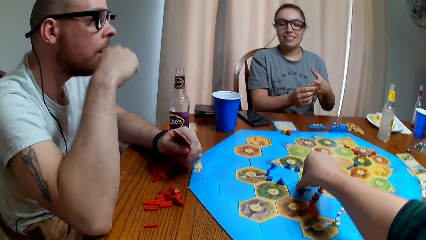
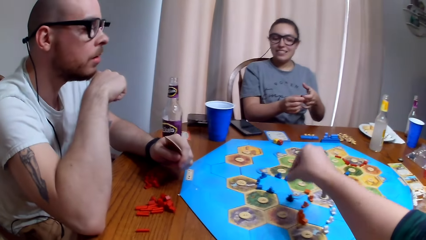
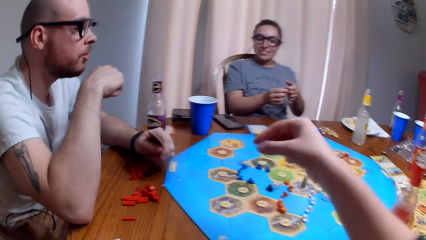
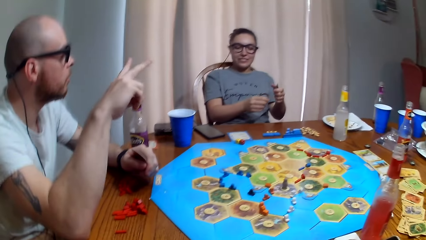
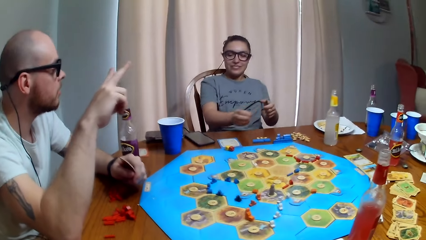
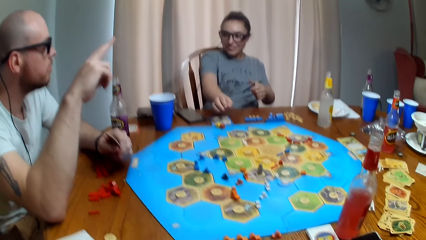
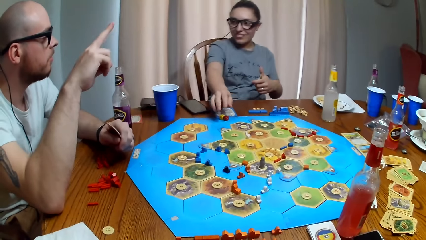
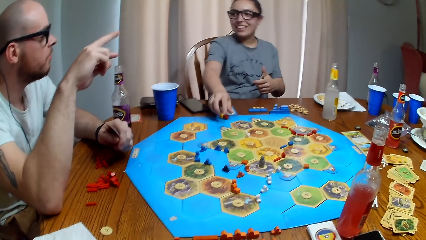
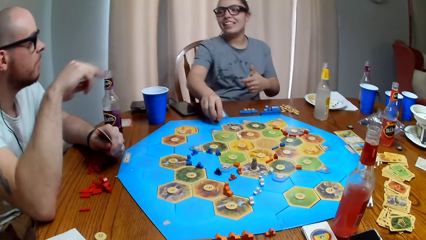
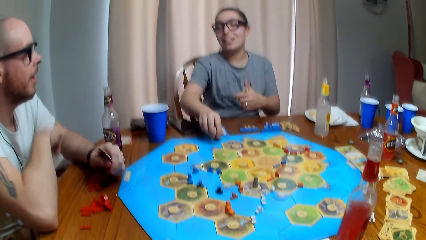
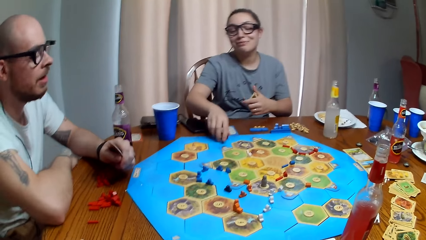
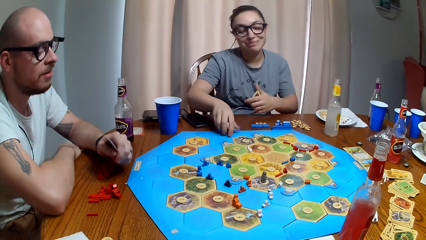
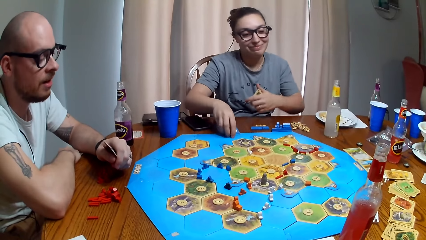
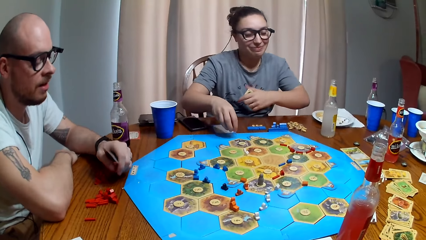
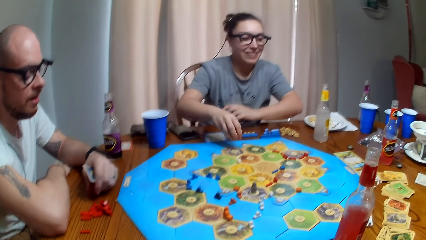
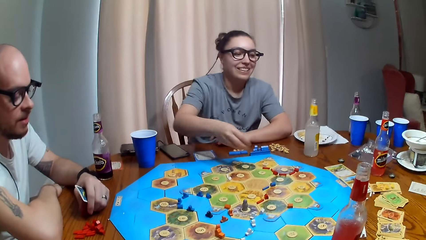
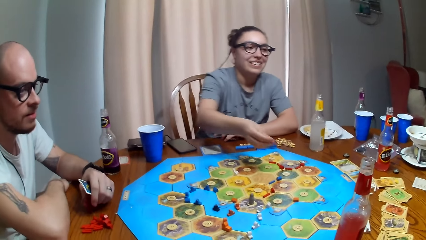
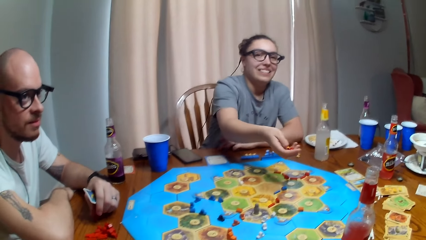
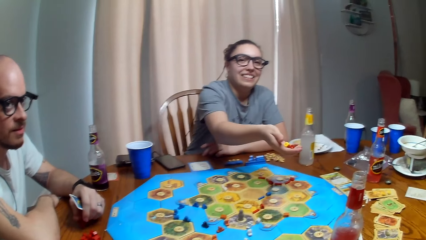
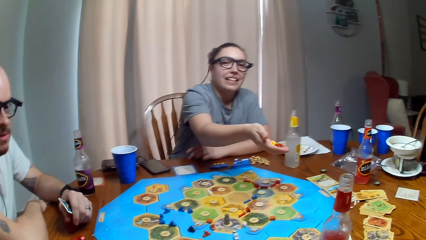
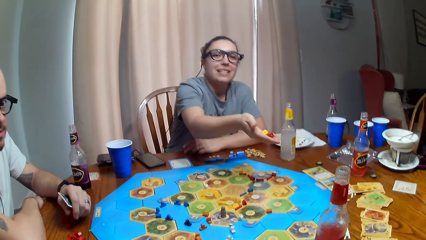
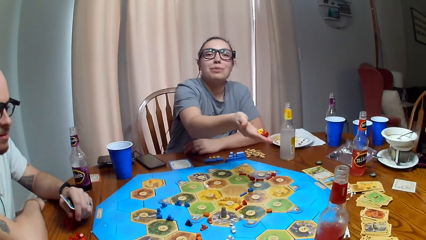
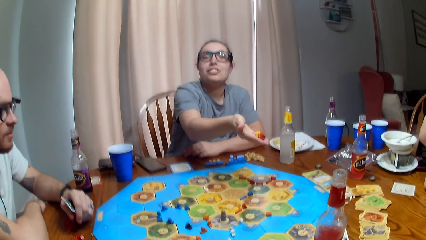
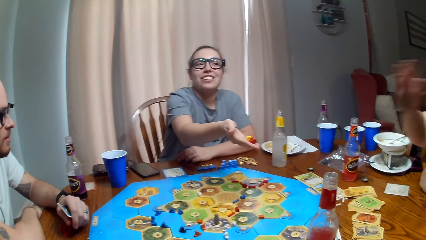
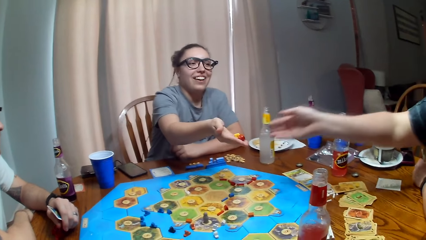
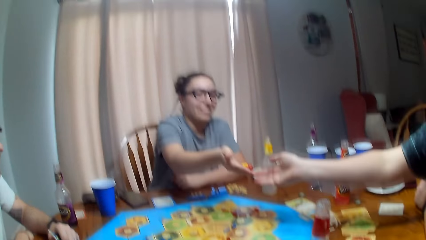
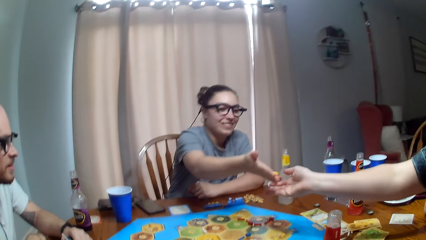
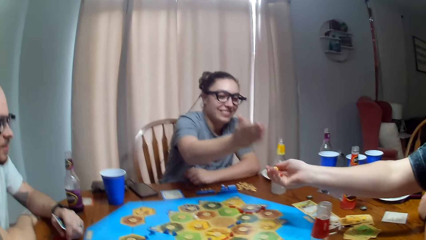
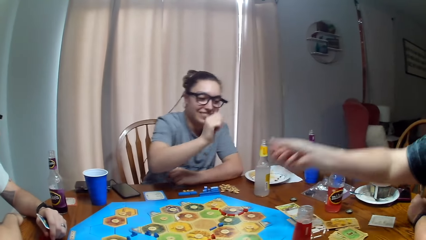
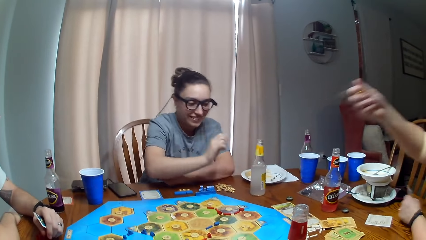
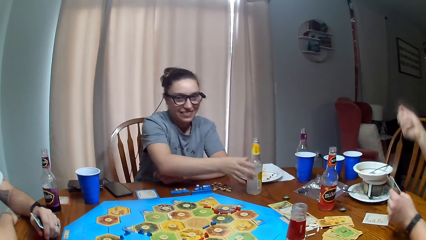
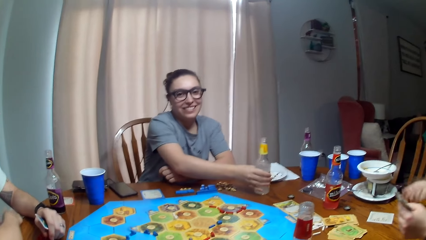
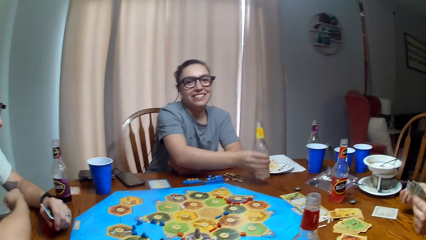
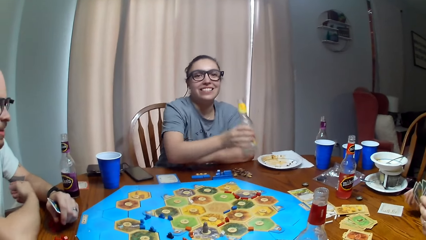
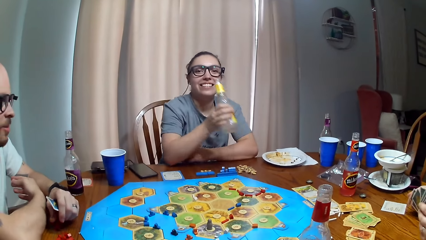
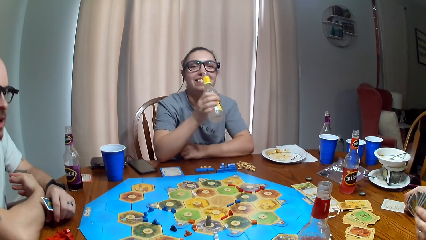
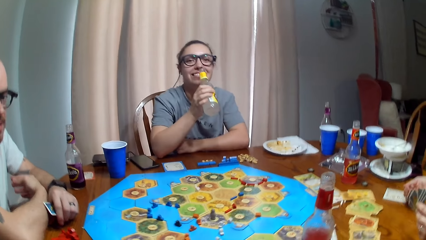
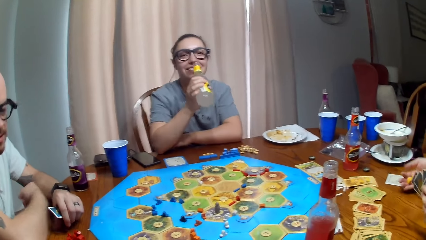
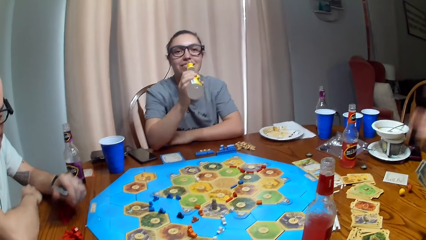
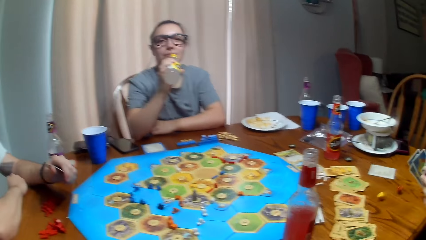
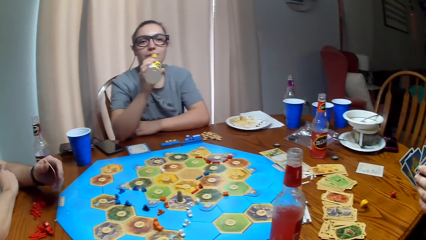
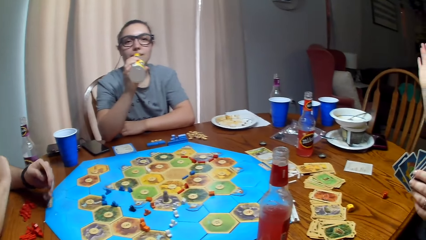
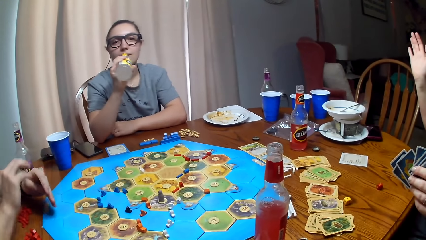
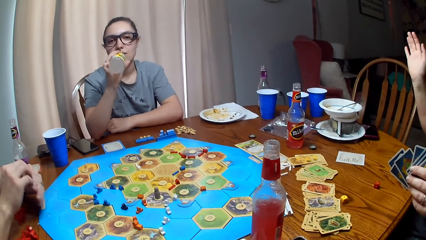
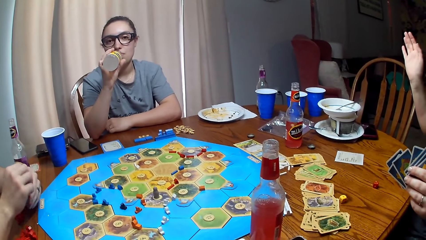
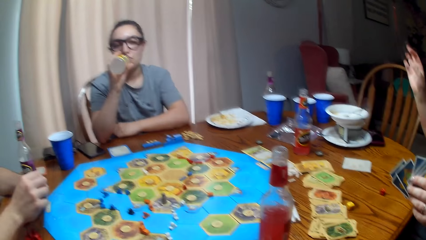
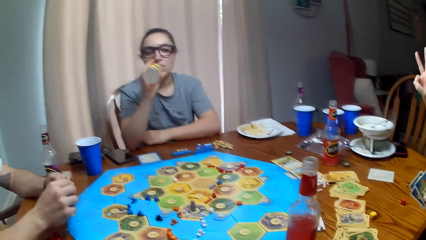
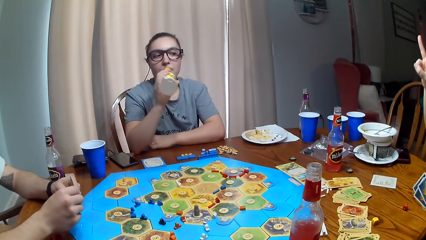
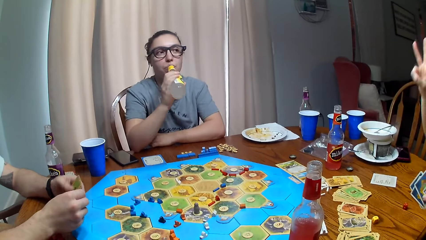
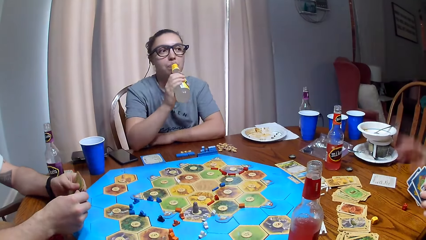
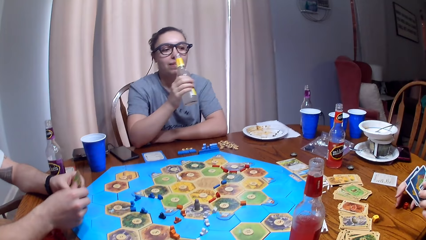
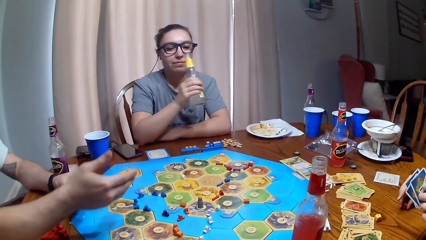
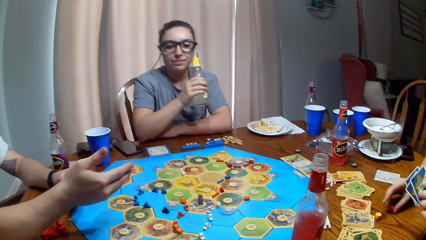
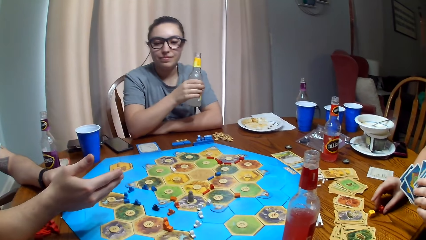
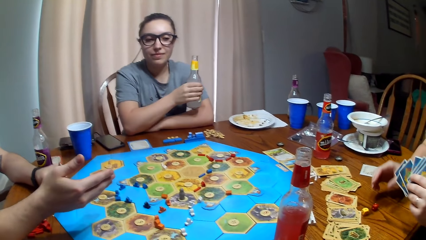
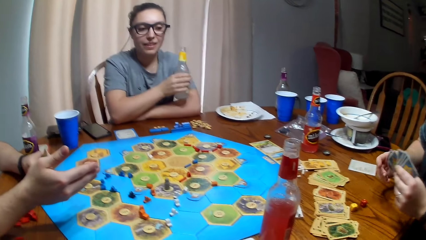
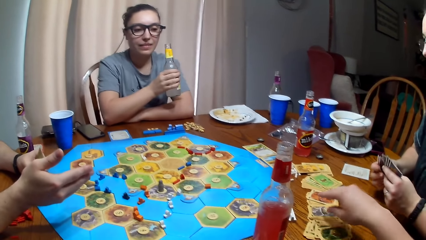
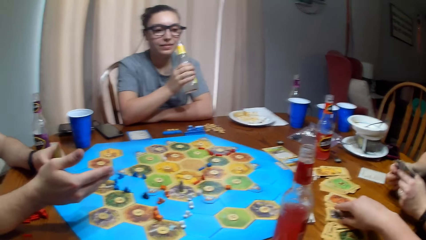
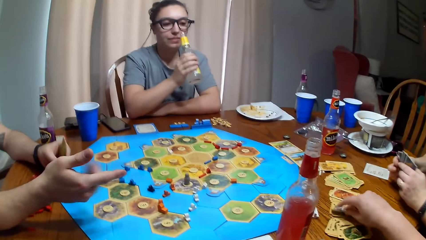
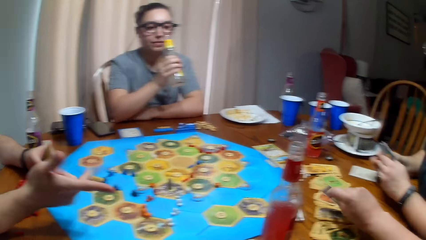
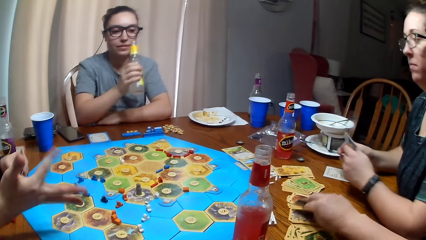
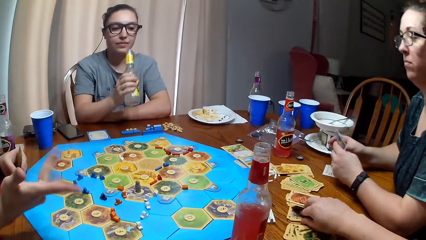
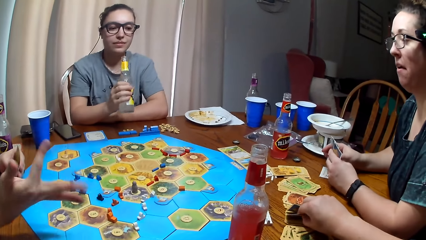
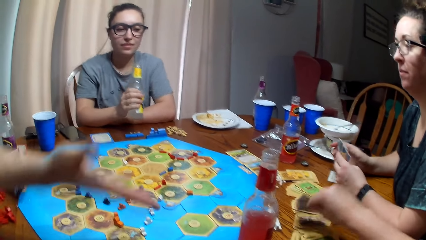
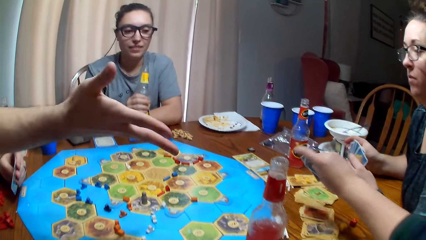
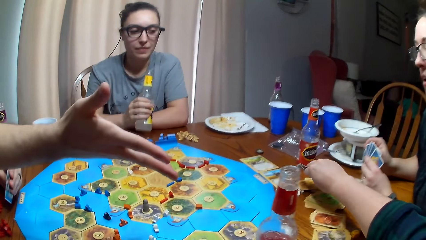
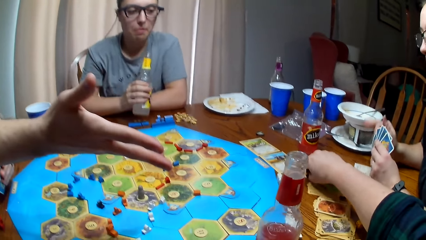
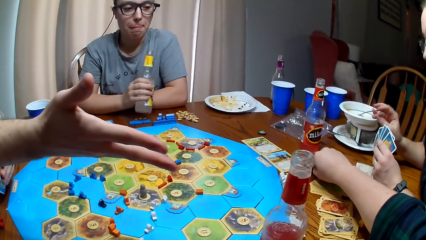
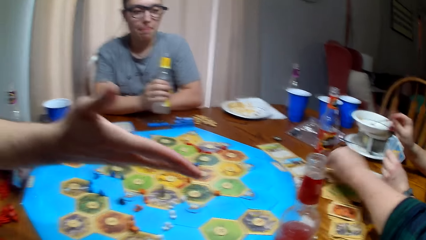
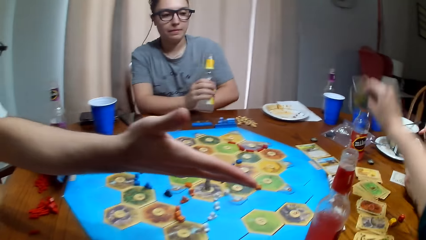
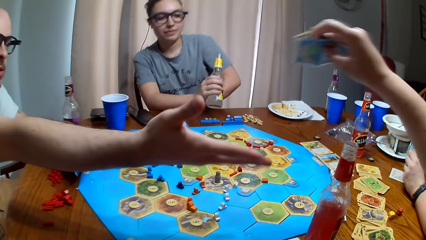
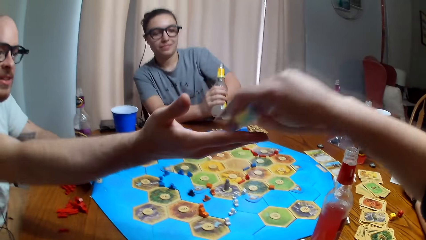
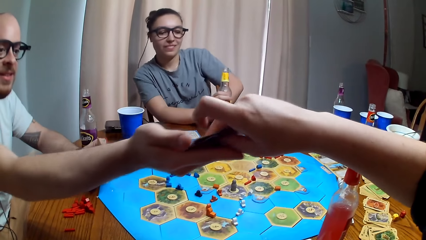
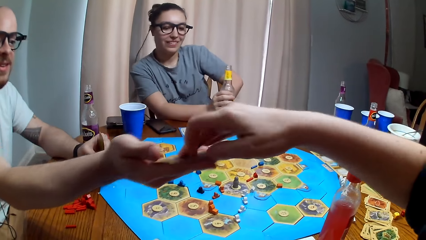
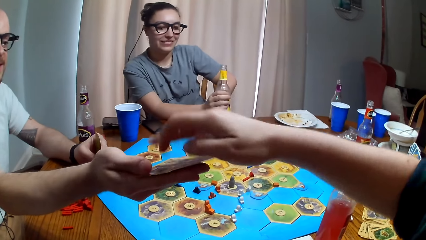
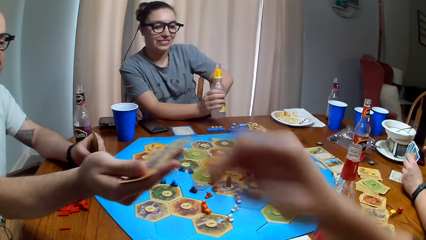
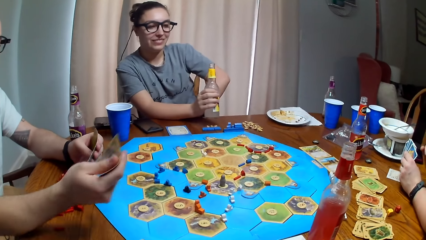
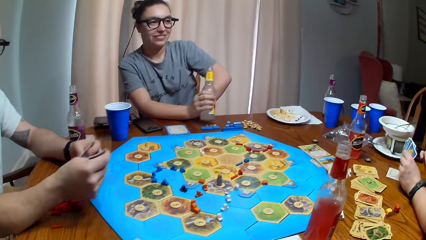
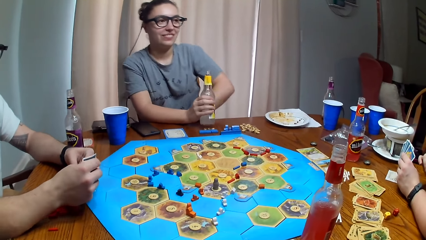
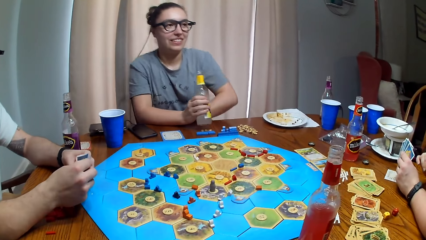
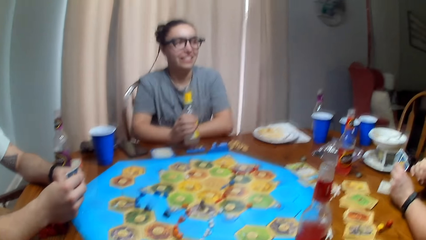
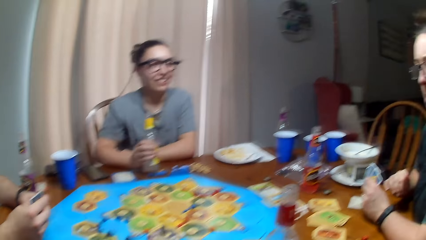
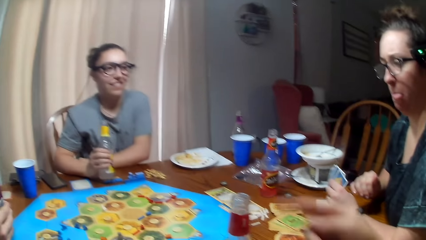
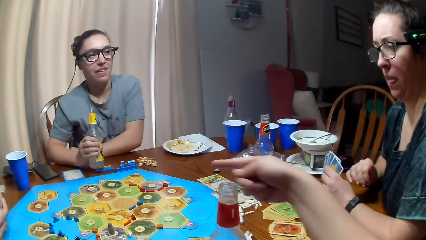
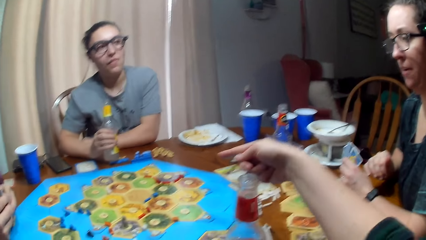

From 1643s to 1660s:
The camera wearer picks up a pawn. They move the token. A man touches the face. The camera wearer drops the pawn. A woman picks the dice. She gives the dice to another woman. The first woman drops the dice. She picks up the bottle of juice. The other woman throws the dice. The first woman drinks the juice. The man moves the hand. The camera wearer picks up the card. They give the man the cards. The man picks up the card.
